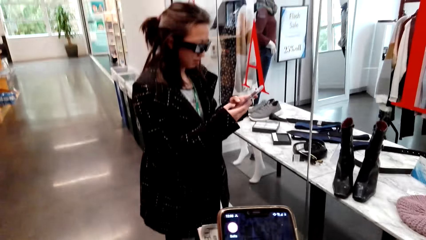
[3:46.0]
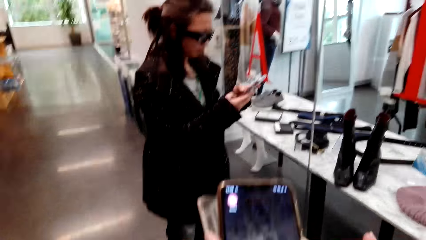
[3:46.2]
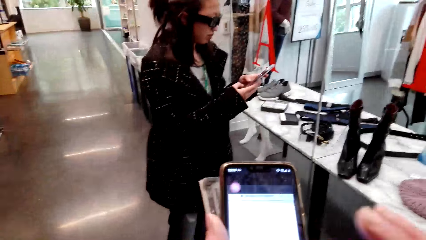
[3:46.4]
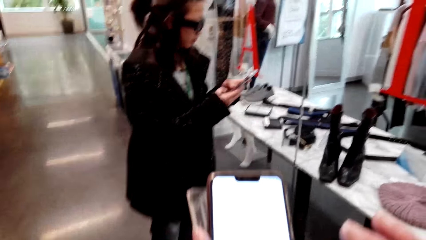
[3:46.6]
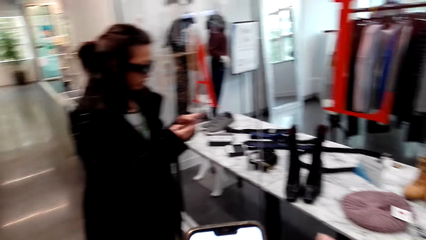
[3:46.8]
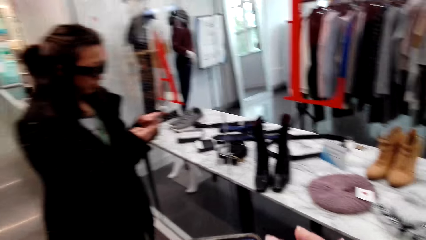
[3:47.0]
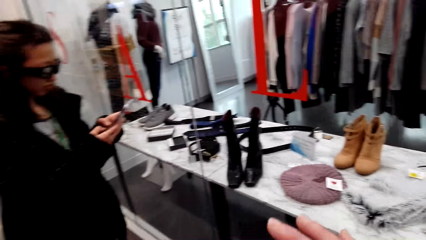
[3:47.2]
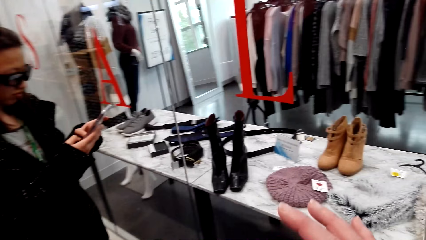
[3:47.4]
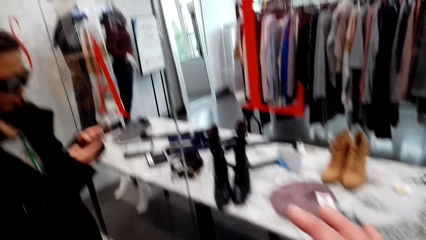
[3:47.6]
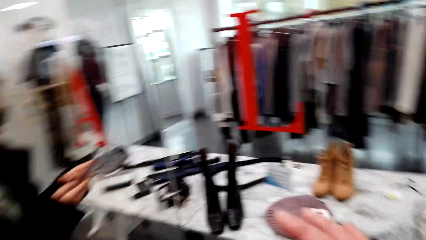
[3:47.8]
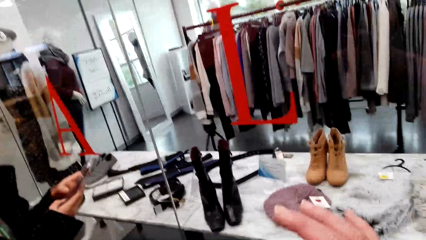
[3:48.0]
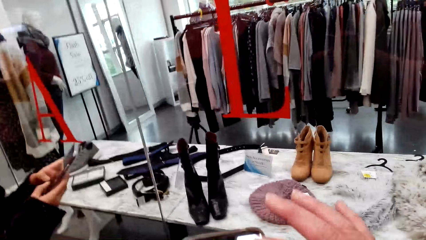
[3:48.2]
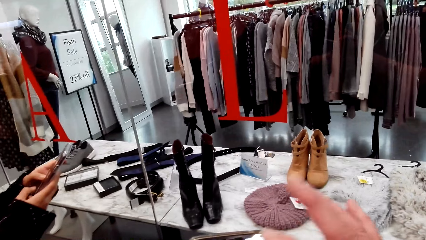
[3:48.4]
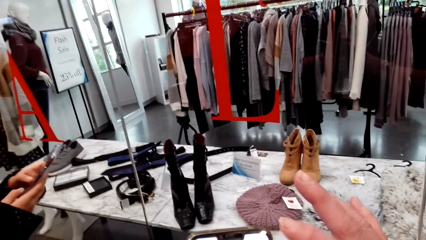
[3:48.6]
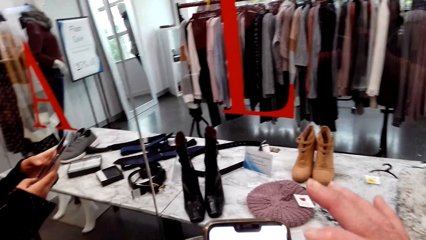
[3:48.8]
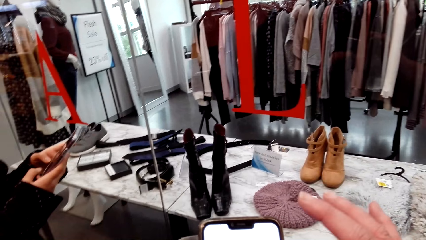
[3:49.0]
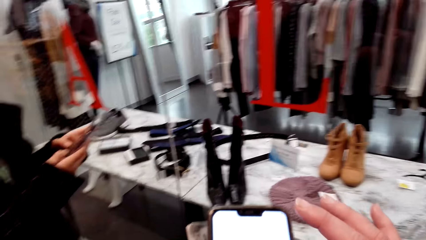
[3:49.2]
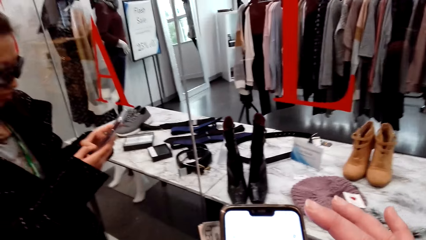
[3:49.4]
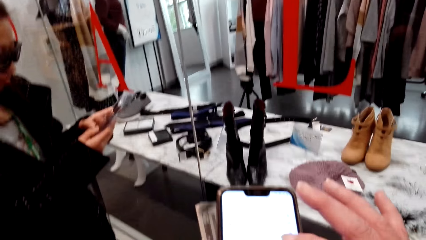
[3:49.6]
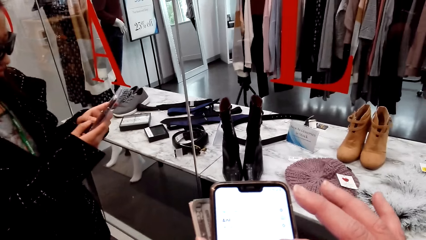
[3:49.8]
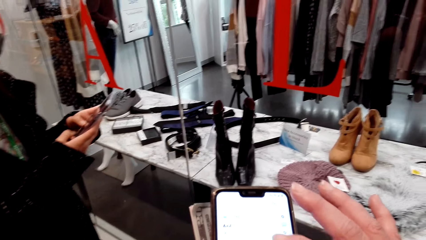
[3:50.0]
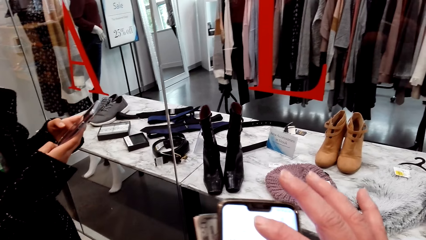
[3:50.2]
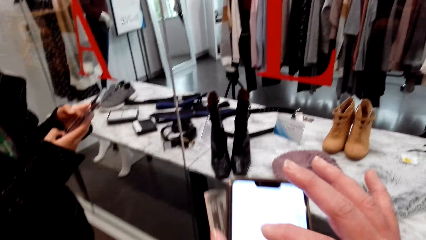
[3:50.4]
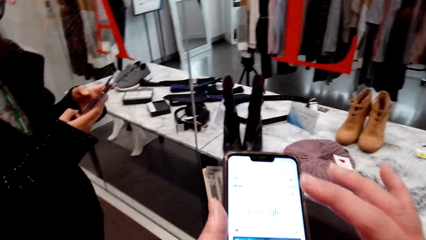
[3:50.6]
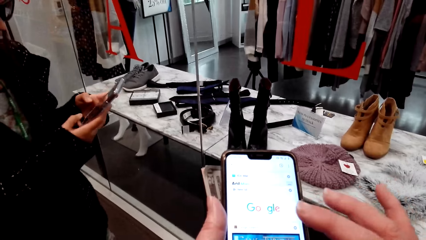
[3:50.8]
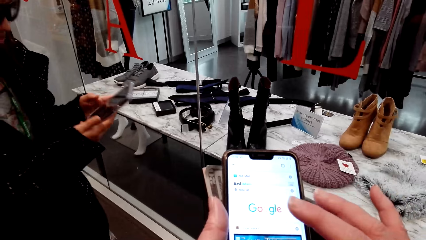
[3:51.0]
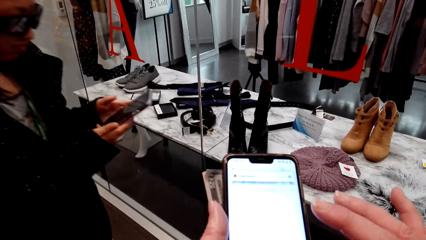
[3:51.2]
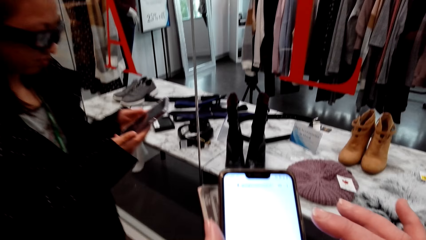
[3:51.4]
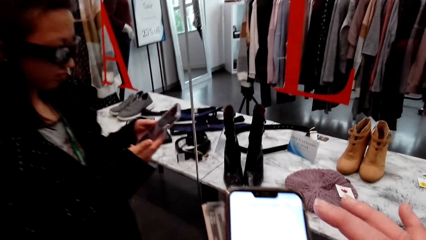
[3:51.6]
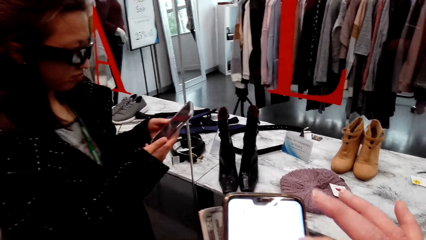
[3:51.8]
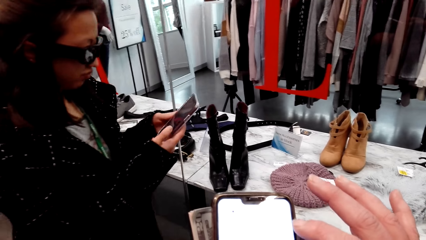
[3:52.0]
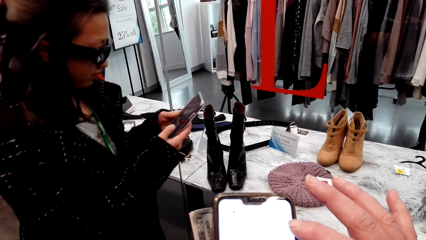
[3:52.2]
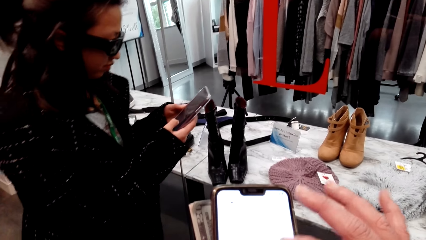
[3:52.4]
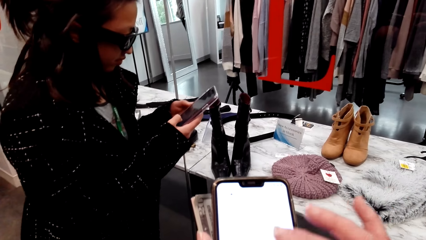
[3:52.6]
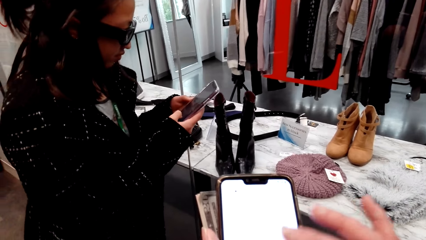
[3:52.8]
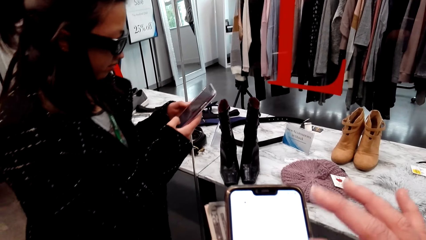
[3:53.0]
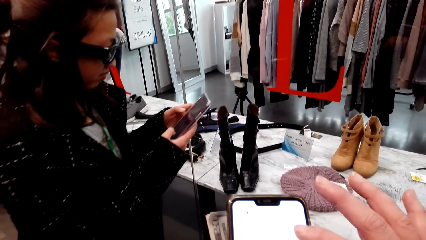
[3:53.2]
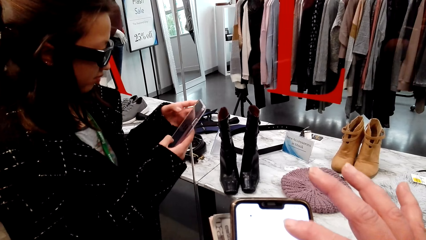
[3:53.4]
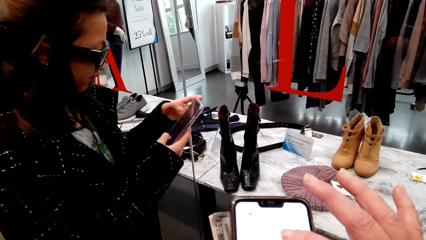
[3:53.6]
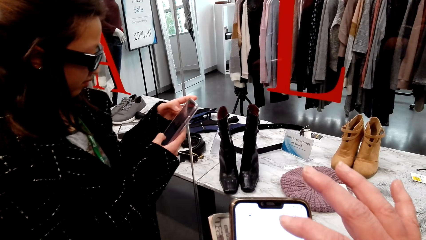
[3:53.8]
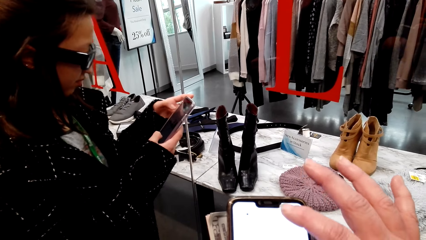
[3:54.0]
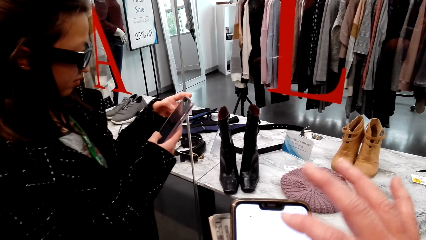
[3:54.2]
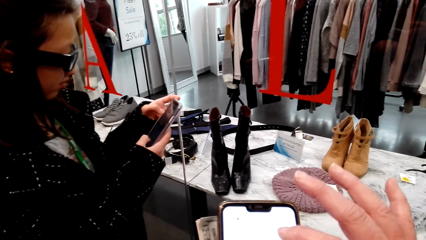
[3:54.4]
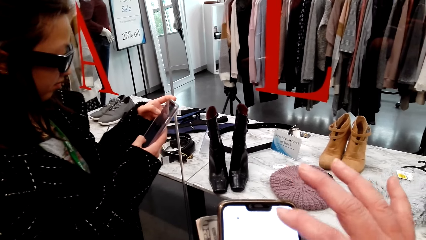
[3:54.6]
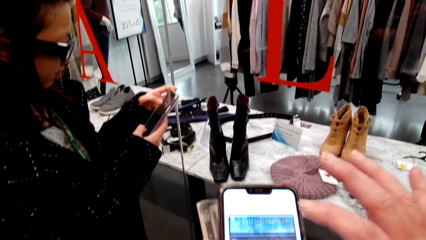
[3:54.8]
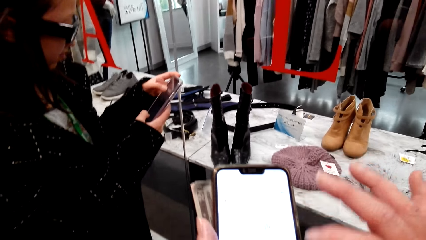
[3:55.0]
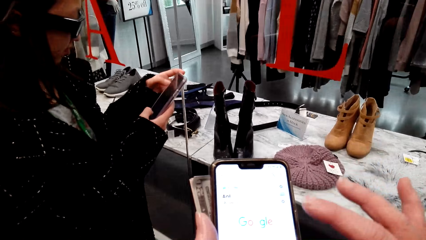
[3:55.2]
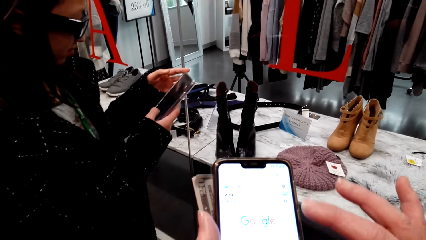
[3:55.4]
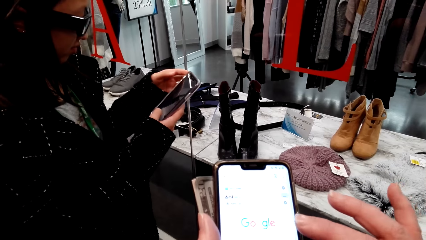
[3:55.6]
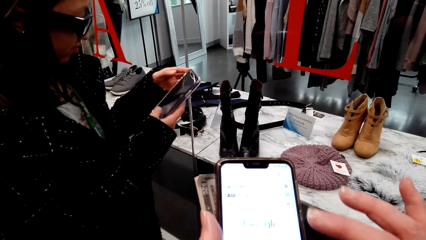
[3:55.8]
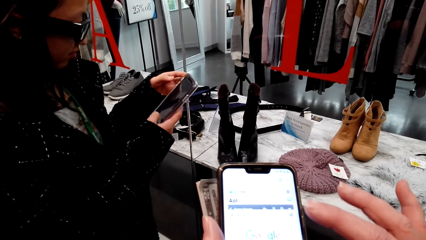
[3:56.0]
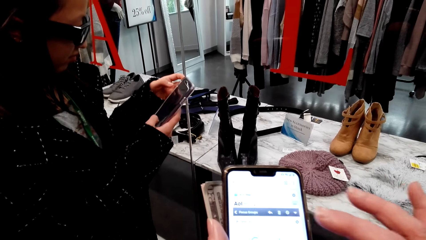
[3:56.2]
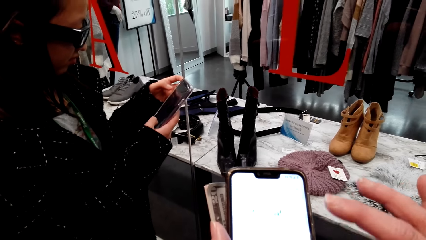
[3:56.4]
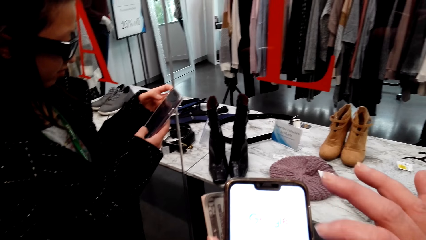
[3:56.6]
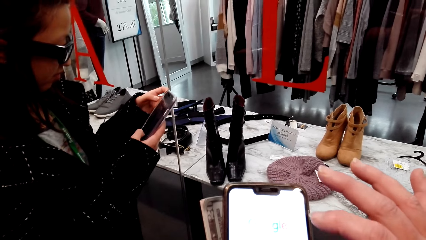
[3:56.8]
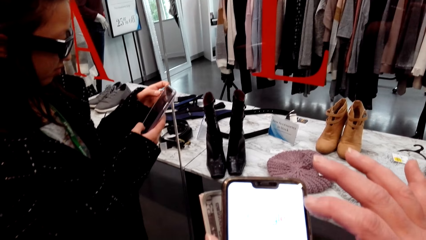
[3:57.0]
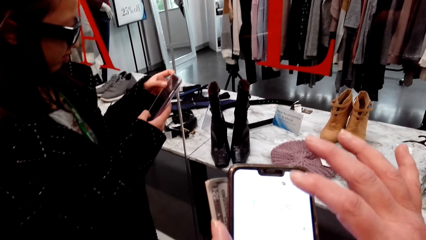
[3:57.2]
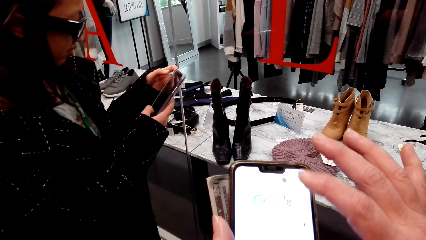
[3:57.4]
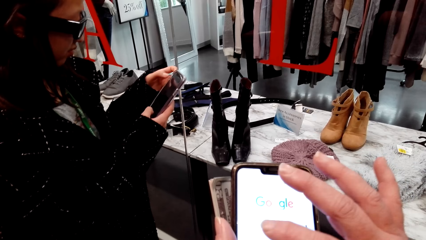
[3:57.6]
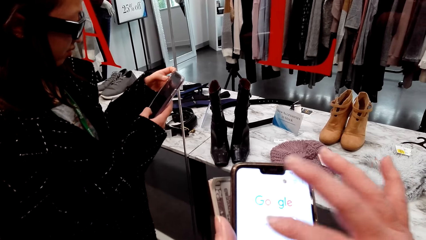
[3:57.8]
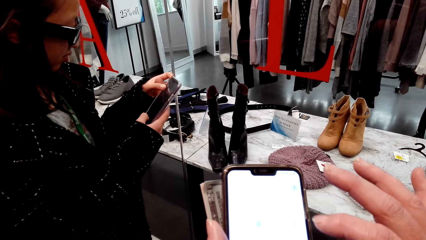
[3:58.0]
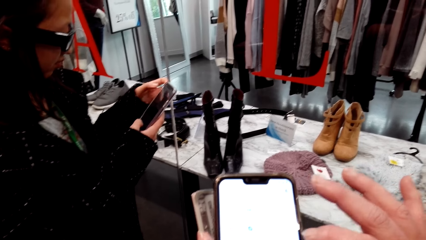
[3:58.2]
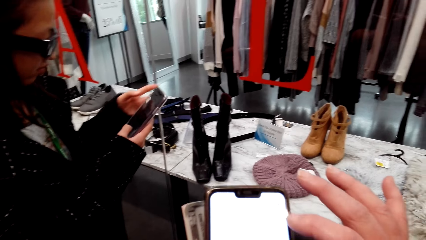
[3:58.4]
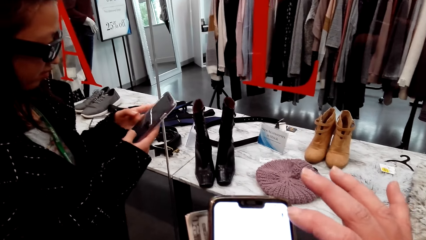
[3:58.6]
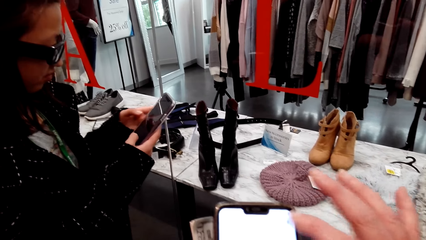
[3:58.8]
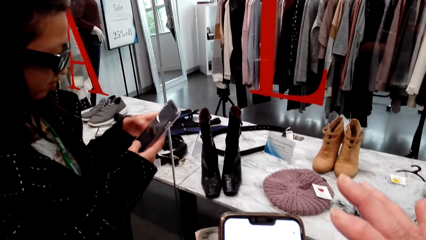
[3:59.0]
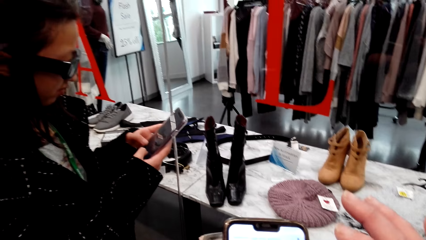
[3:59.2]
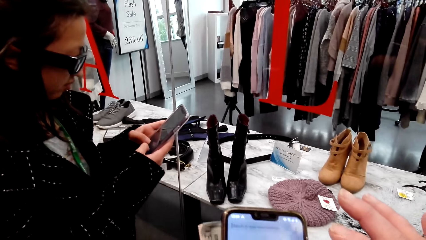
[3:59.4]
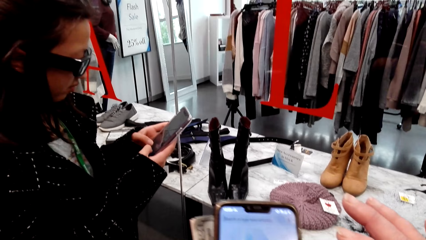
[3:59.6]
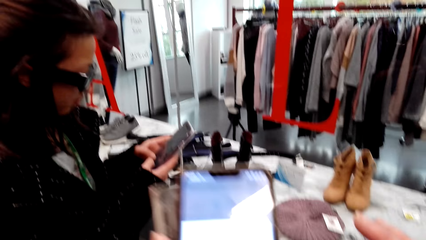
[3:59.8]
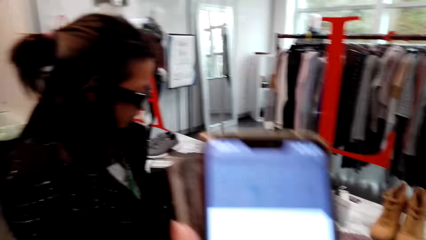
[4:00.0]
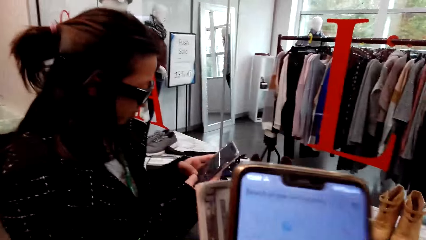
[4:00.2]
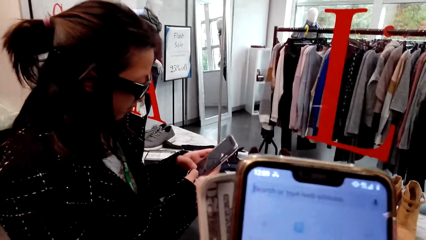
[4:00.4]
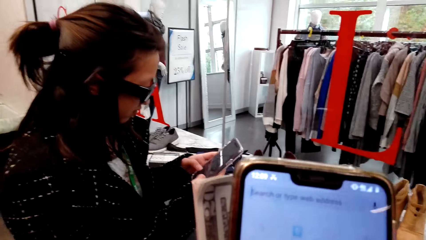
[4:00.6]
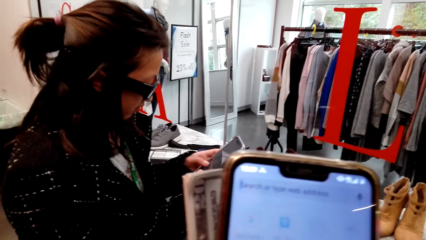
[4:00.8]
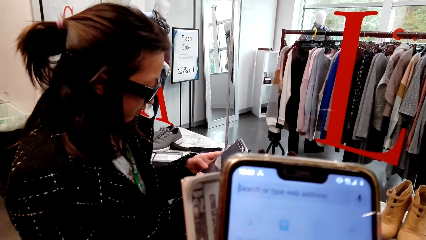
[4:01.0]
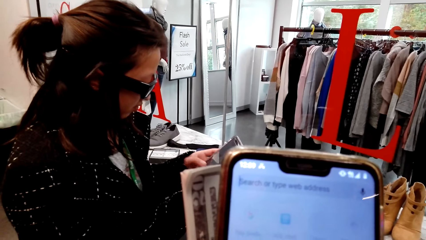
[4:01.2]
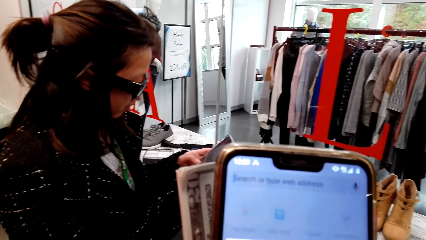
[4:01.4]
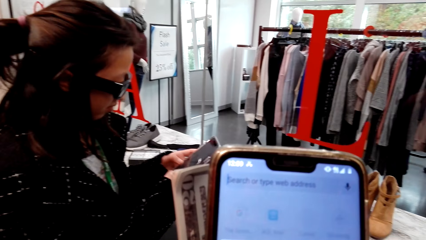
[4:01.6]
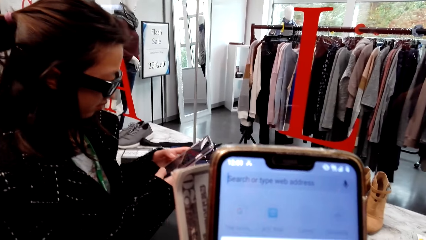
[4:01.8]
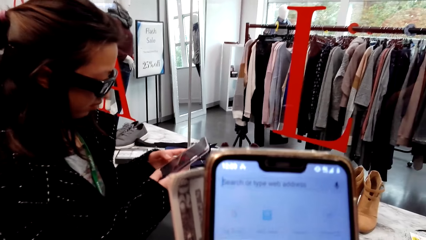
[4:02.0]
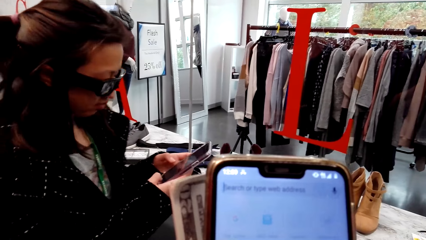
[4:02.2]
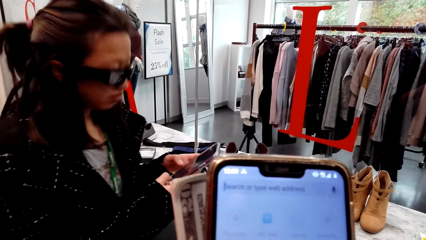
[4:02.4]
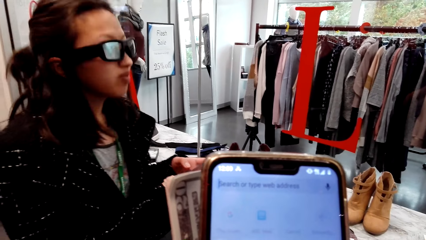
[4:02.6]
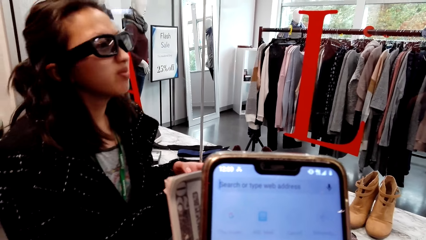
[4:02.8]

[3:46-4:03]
The camera wearer speaks to a woman. The woman speaks to the camera wearer. The camera wearer speaks to the woman. They scroll the phone. They speak to the woman.
